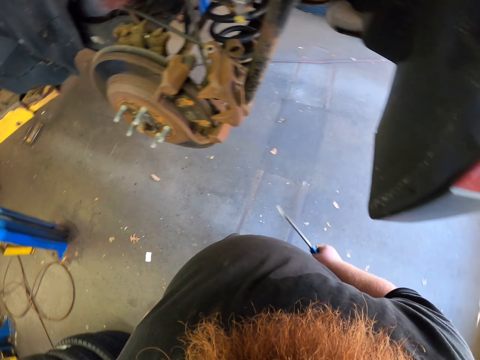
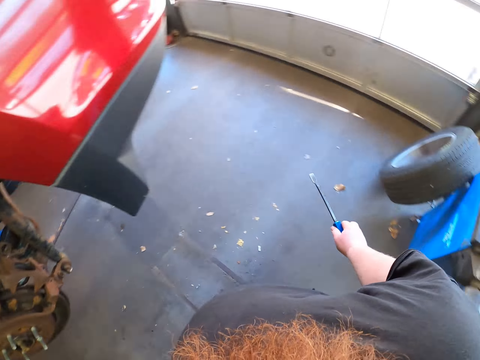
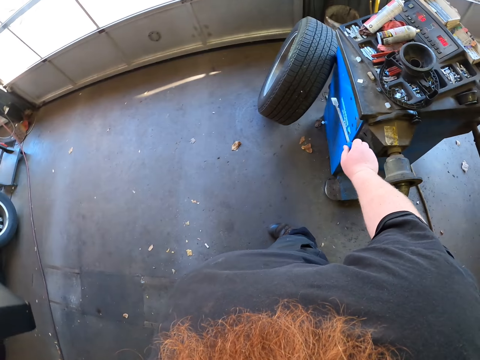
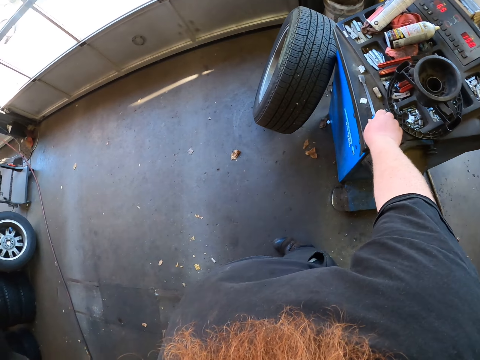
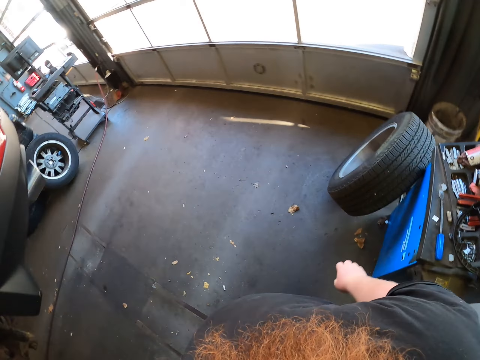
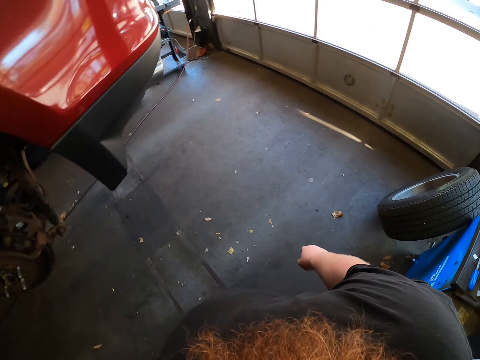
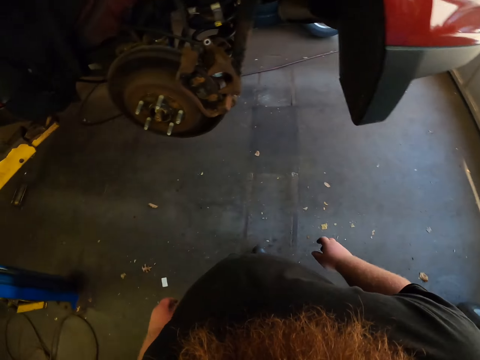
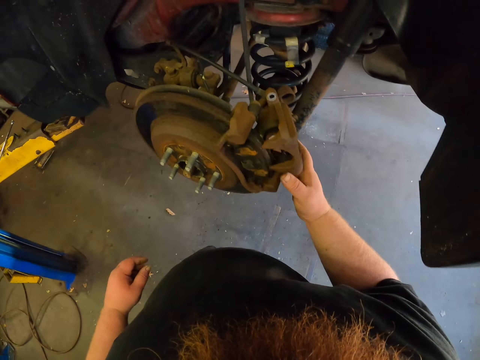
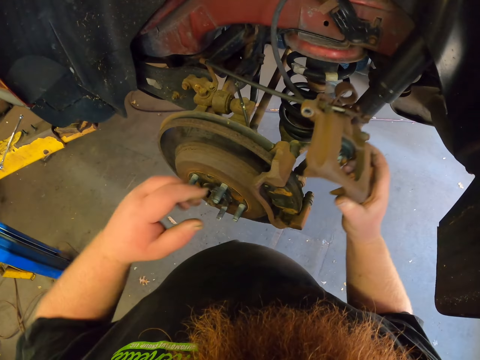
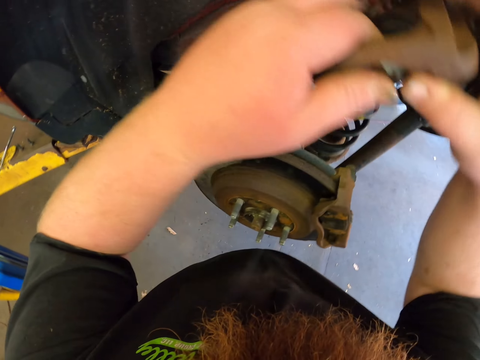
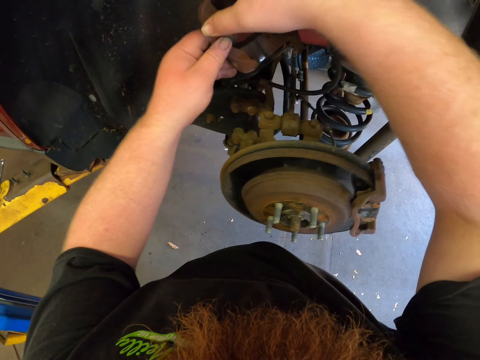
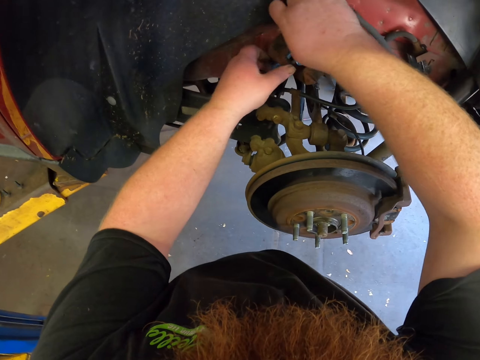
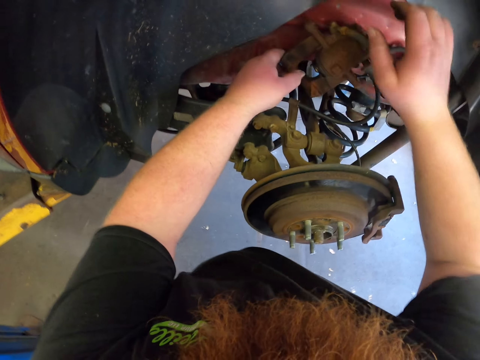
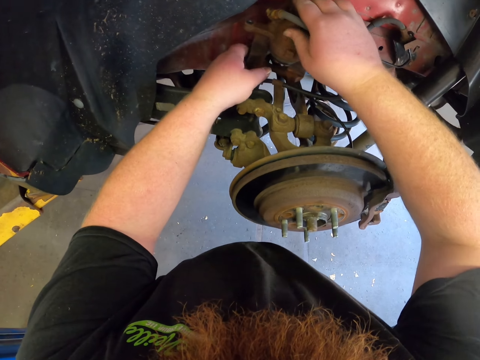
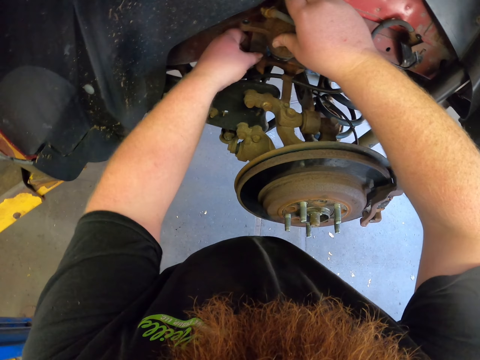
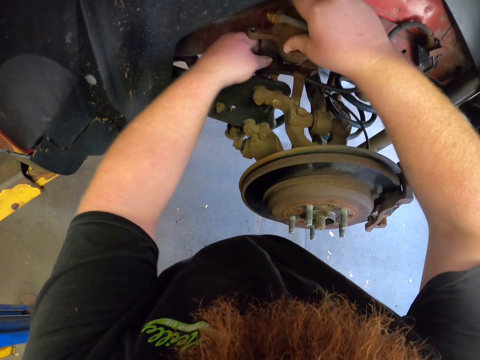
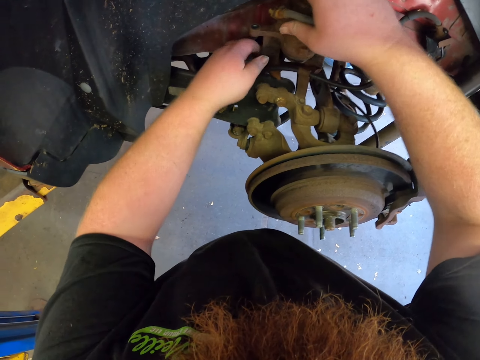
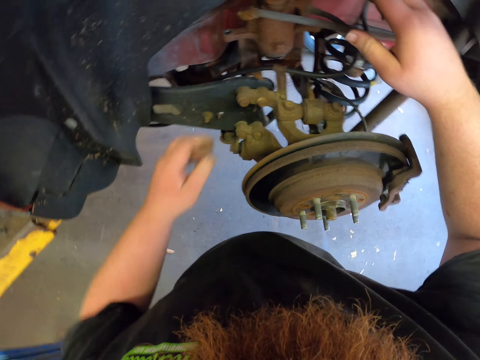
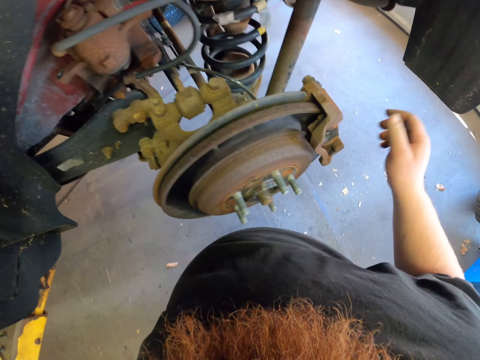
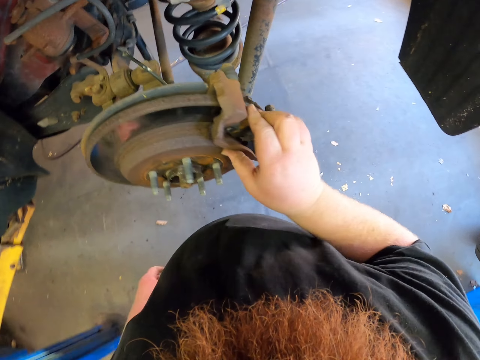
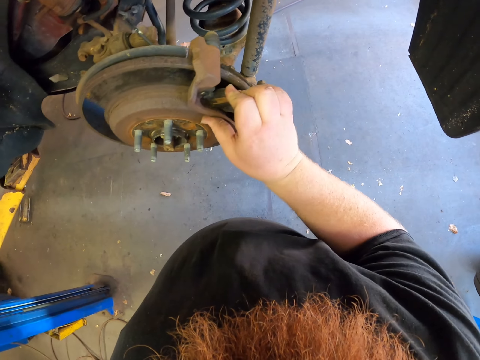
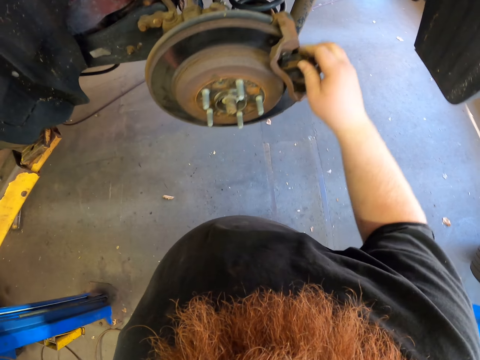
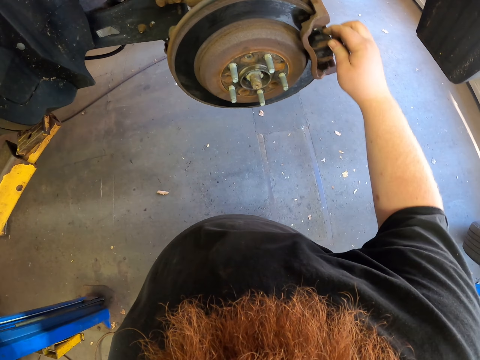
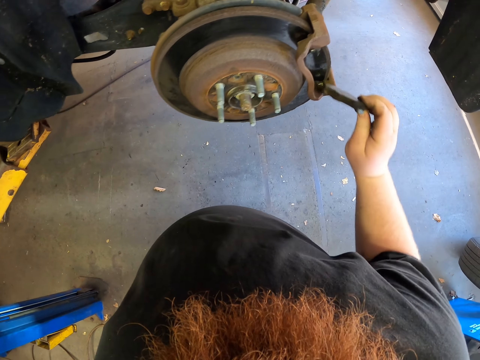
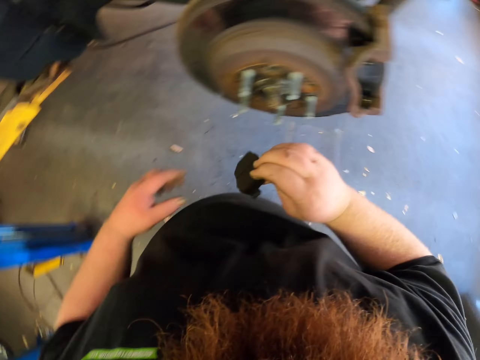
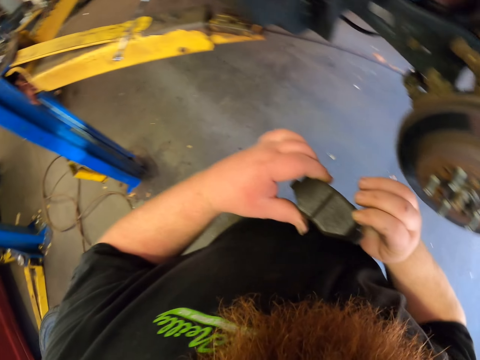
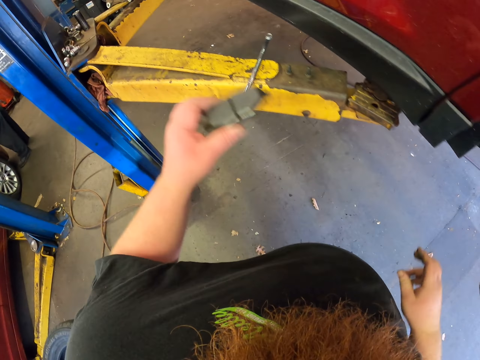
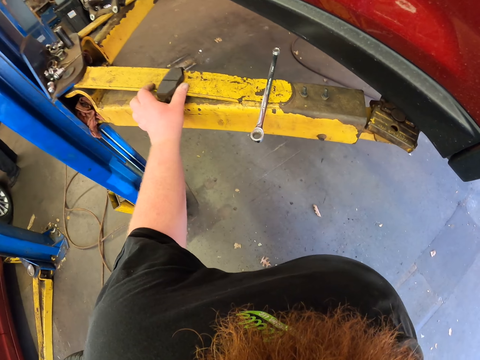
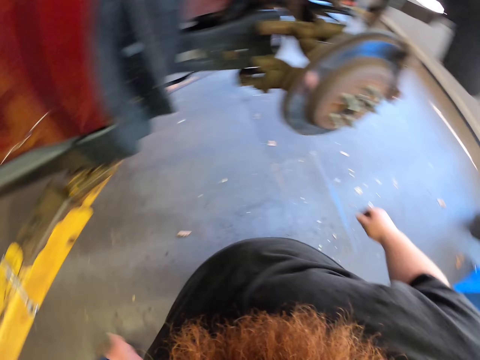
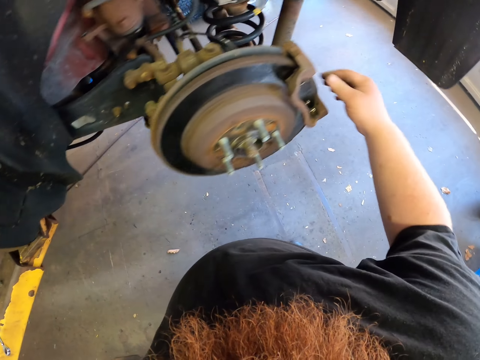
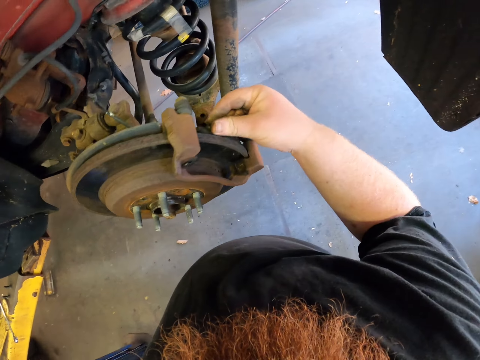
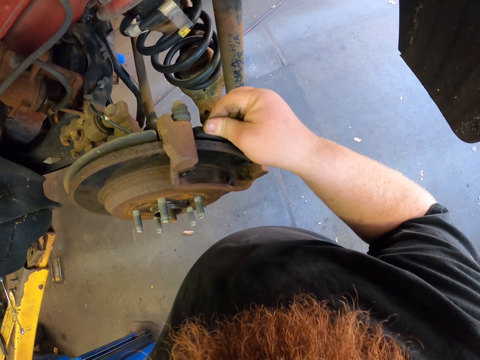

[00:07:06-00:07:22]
The camera wearer removes the part of the wheel. They walk, put the screwdriver aside, and walk. They put the brake caliper aside. They pick up the brake pad. They put the brake pad aside. They pick up the brake pad.

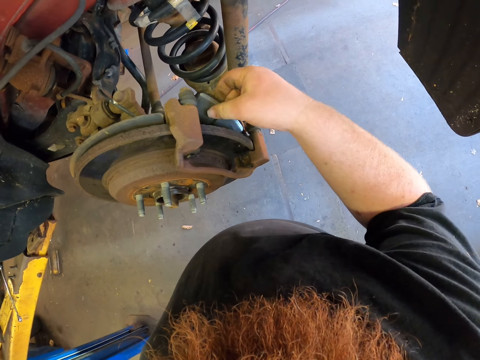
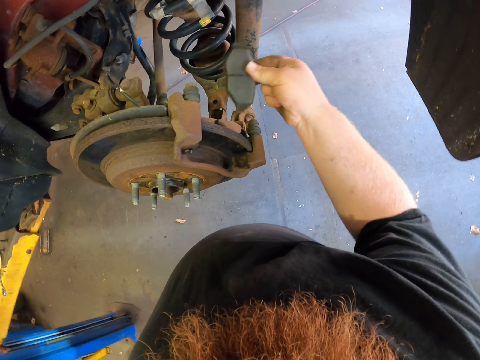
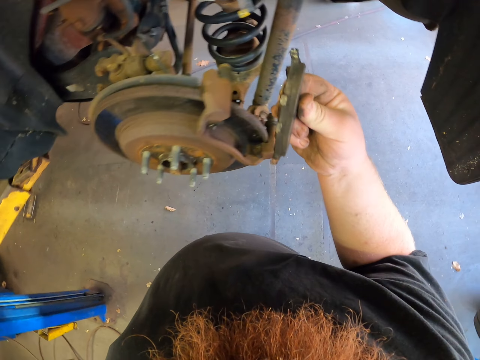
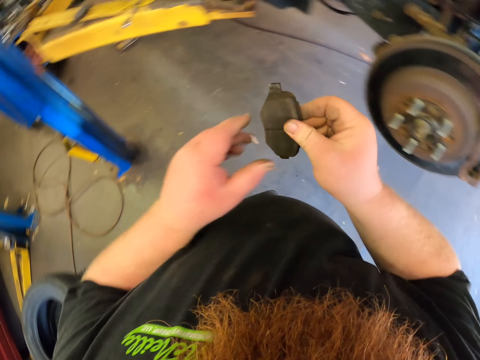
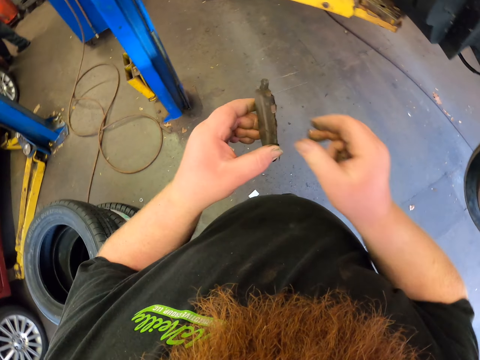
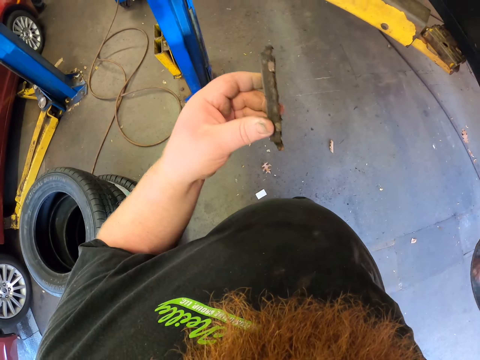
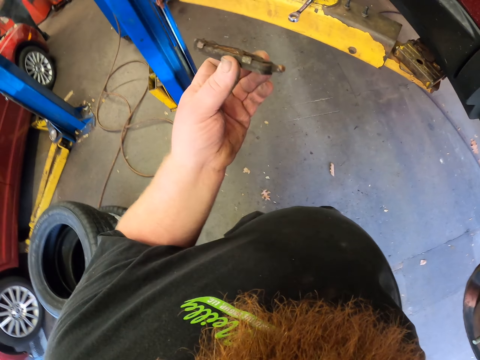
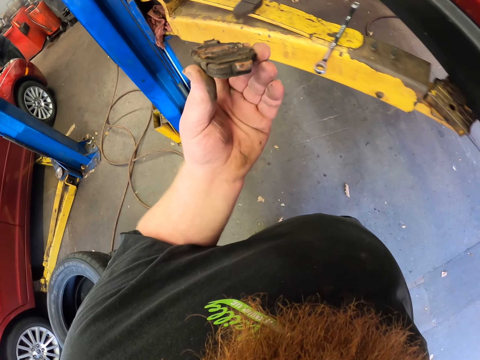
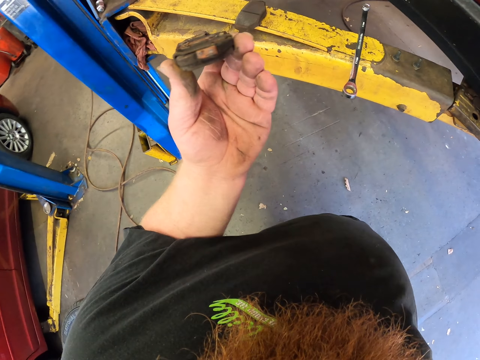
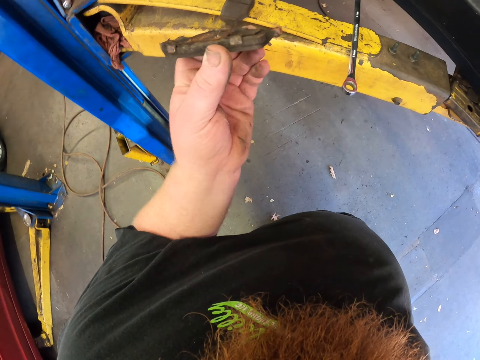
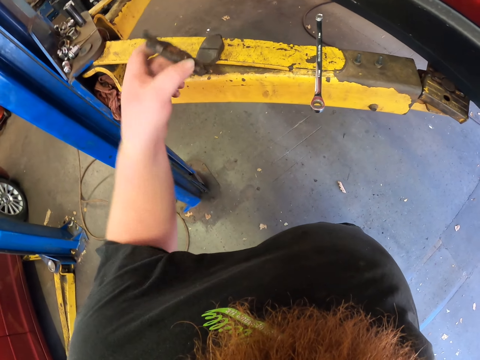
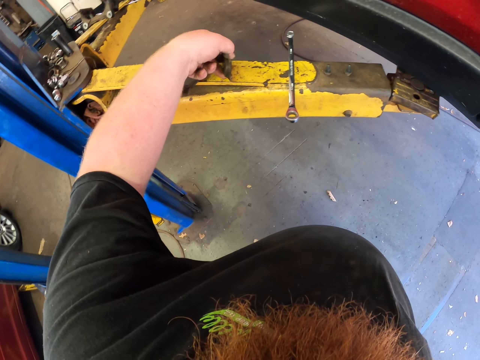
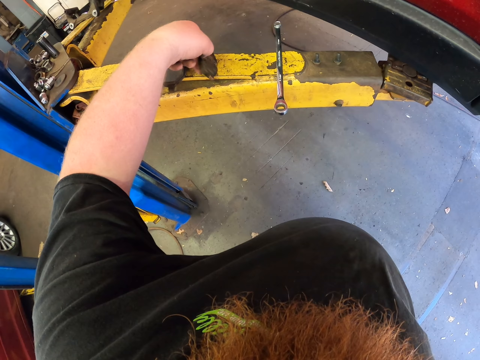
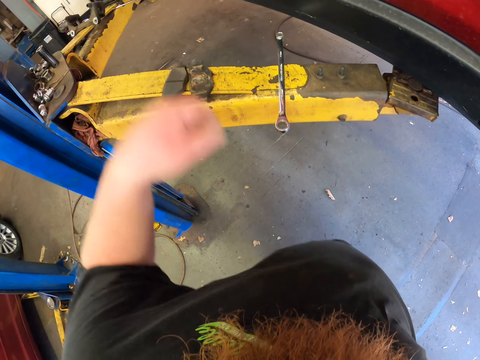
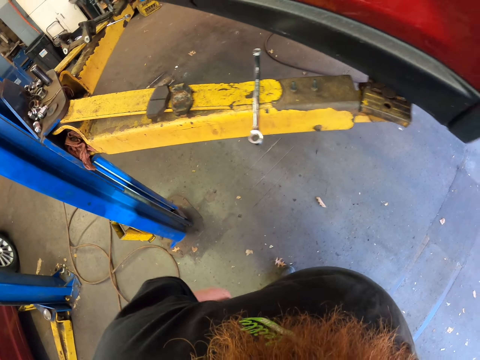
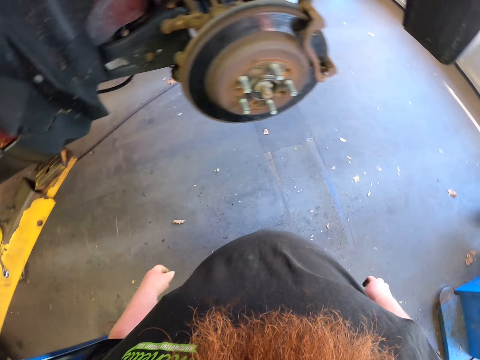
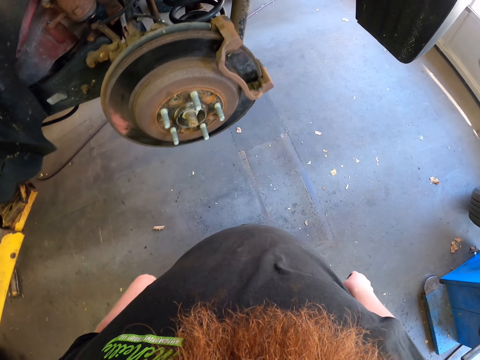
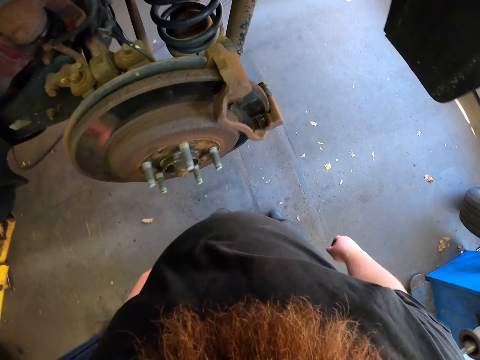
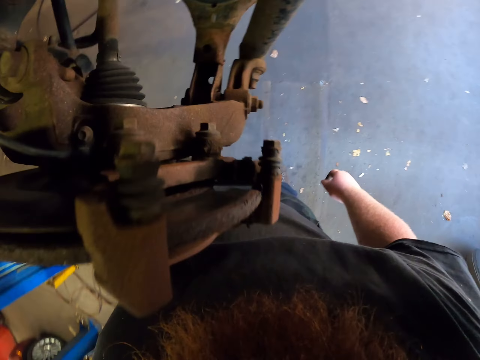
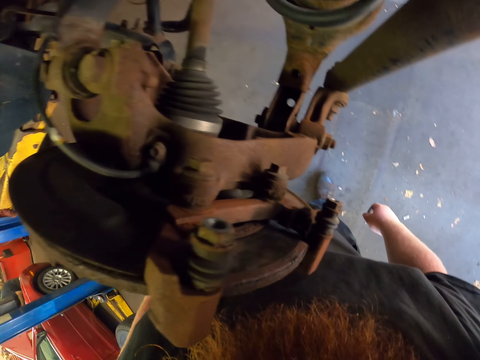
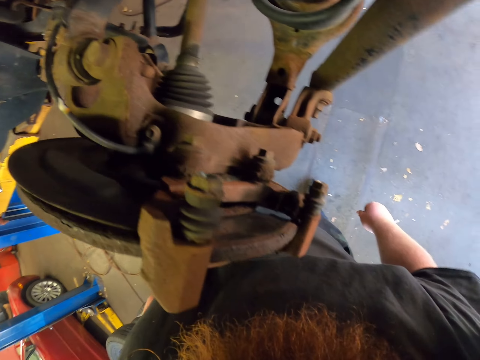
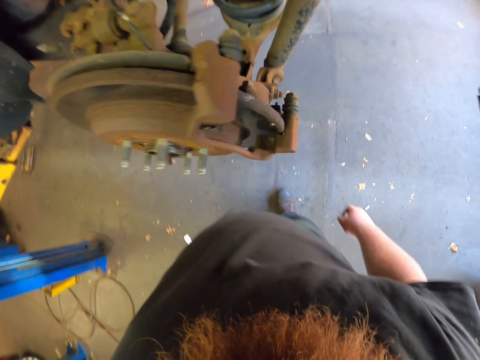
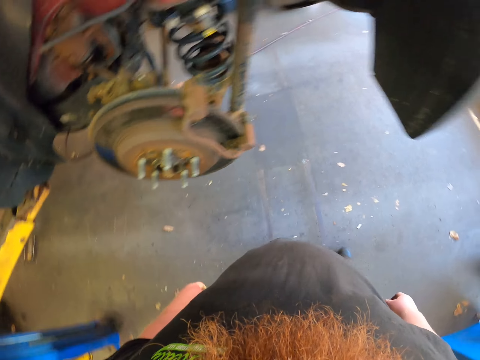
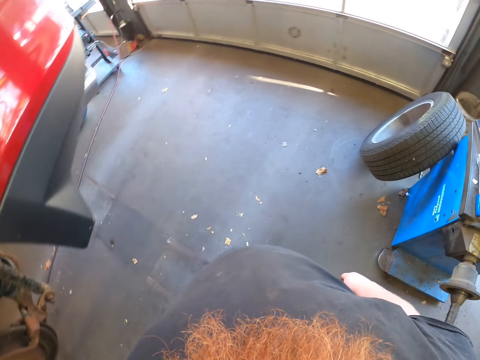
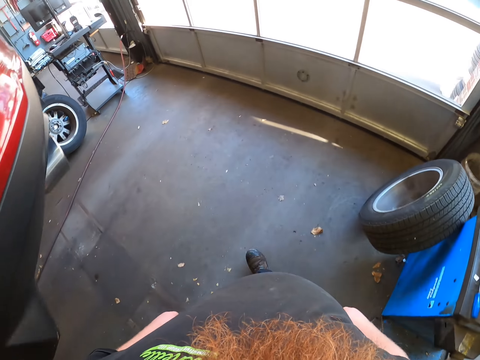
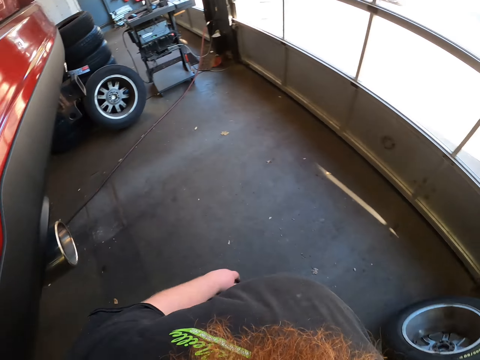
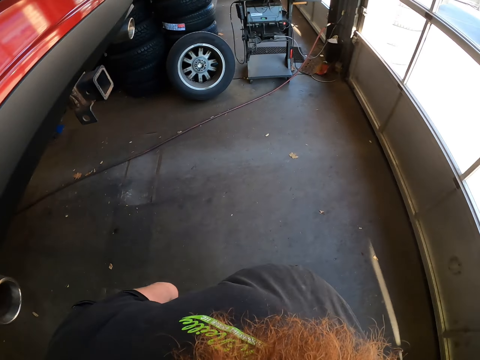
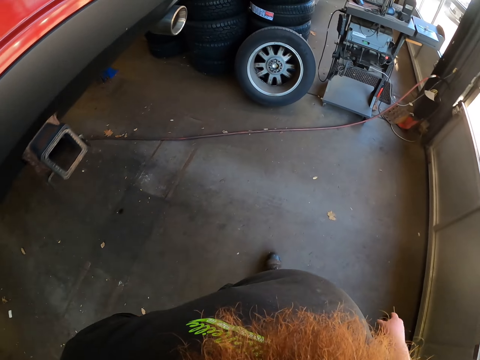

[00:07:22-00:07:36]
The camera wearer puts the brake pad aside. They put down part of the machine. They walk. They look around. They look at the wheel. They walk along the car.
